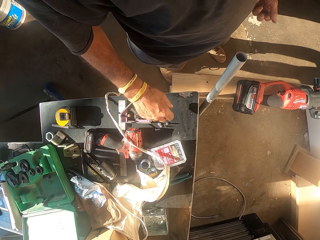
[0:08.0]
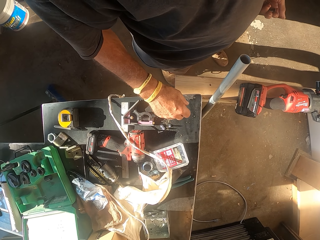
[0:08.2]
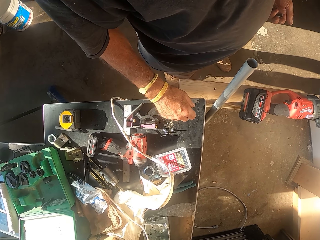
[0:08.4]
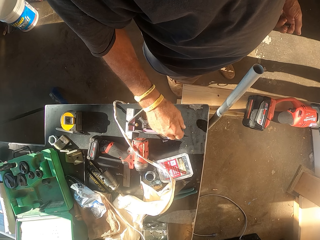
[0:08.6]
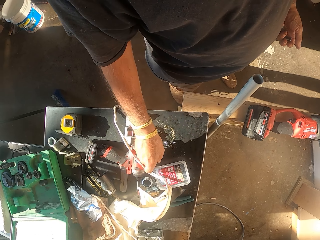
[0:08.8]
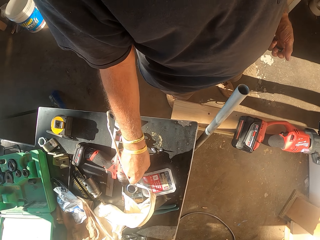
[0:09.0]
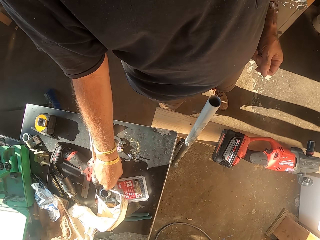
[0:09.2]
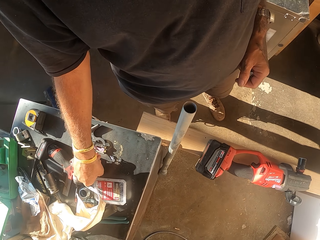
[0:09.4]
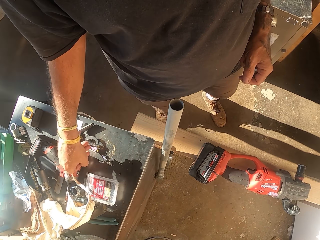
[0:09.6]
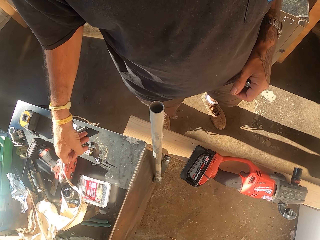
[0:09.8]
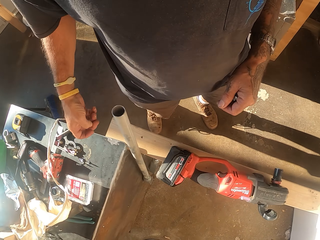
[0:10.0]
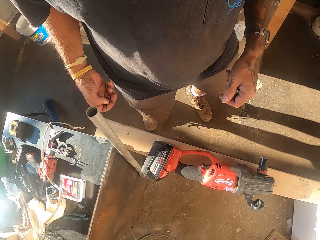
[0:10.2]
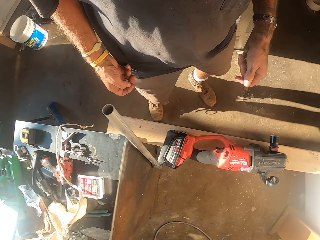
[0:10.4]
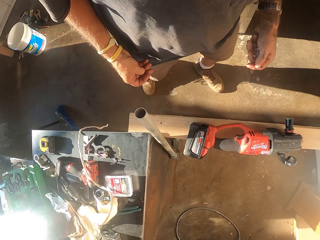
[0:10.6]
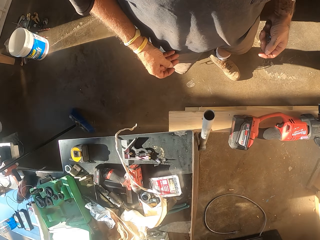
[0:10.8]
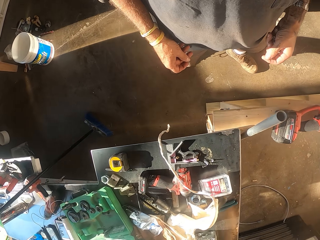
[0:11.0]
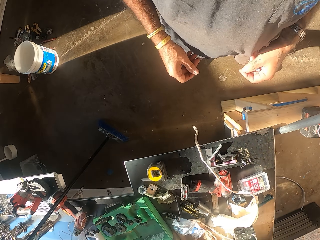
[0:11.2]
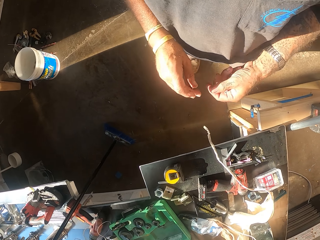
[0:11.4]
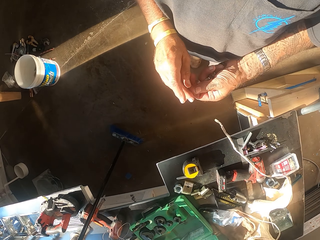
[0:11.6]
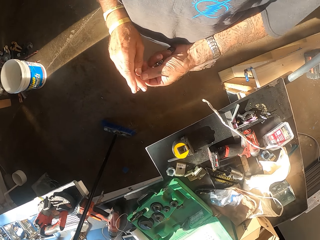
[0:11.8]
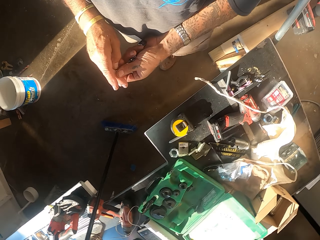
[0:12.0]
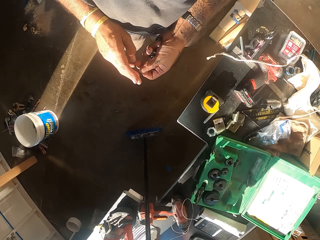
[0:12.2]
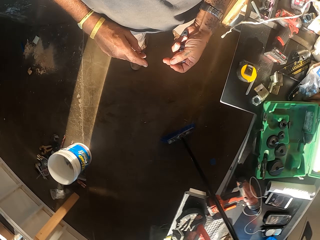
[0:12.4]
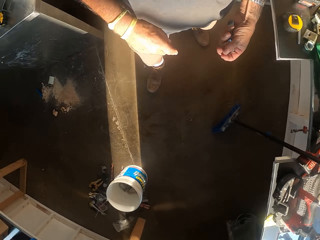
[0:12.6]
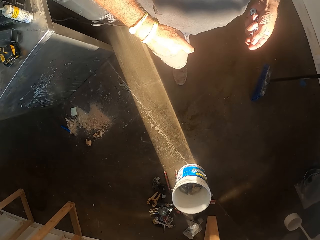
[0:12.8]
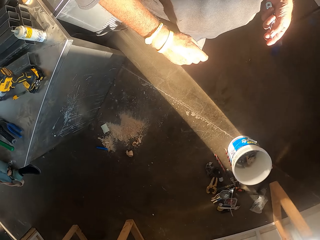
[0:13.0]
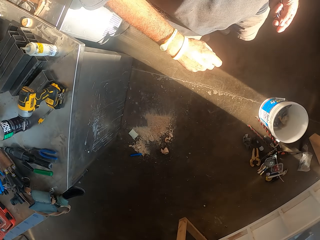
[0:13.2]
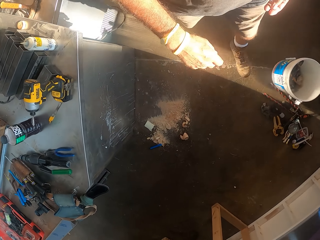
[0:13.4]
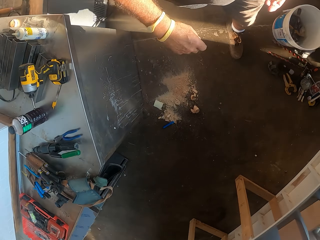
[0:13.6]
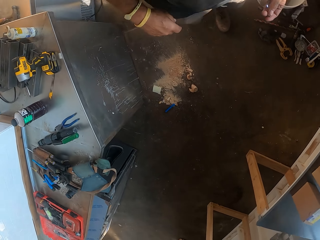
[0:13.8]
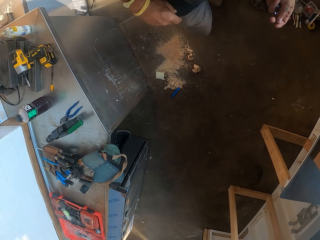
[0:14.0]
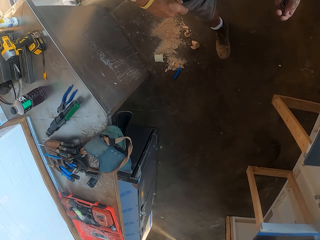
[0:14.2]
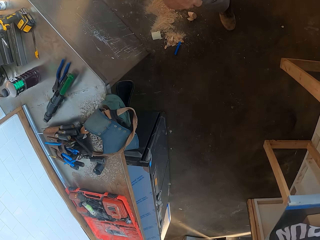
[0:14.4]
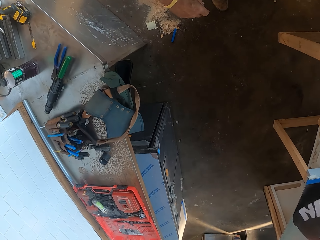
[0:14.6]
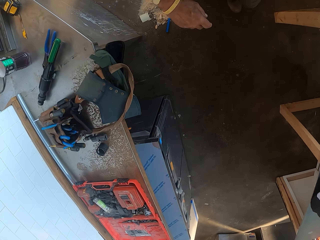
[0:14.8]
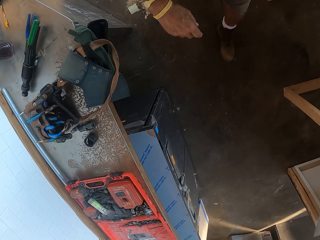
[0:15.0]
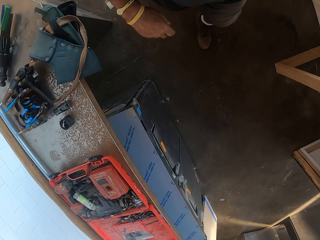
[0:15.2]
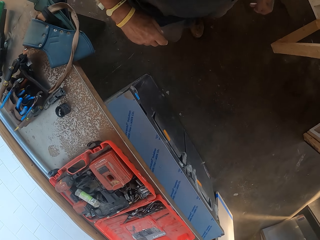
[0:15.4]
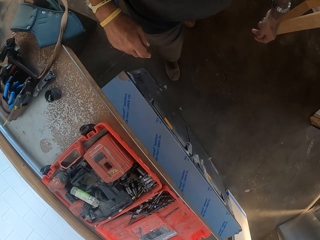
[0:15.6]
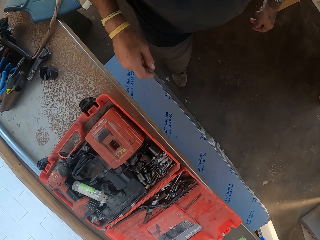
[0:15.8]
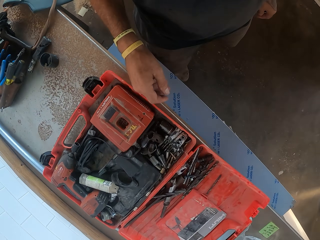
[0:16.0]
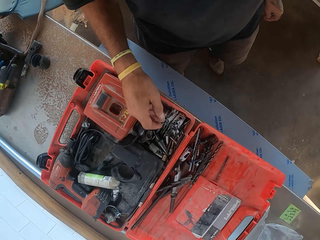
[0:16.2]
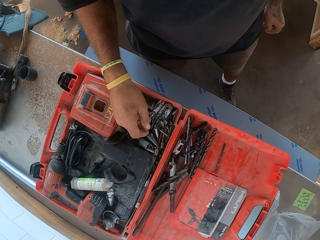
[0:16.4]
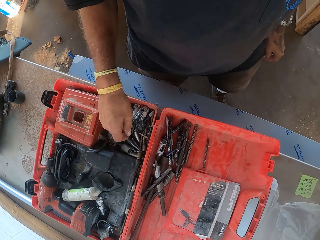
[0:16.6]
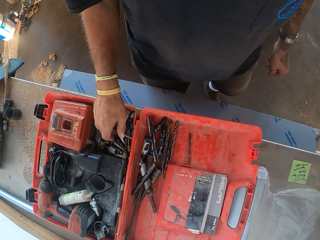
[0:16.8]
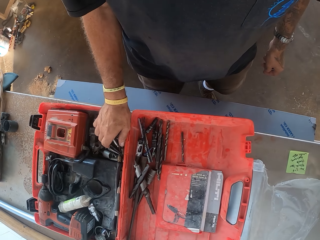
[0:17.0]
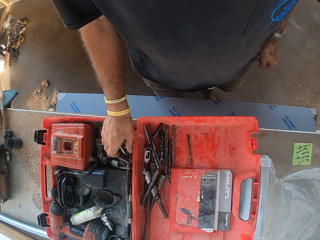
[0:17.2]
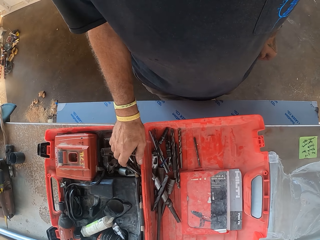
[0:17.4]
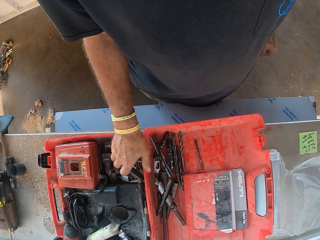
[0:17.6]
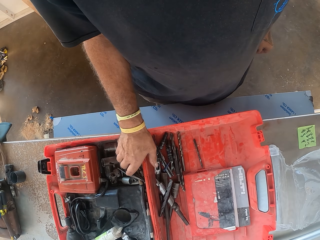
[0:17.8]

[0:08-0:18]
The camera wearer picks up a screw on the table. They walk in the garage. They walk around the garage.

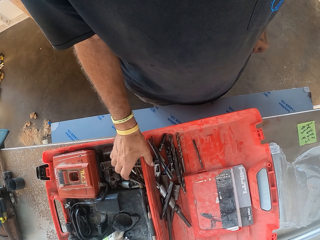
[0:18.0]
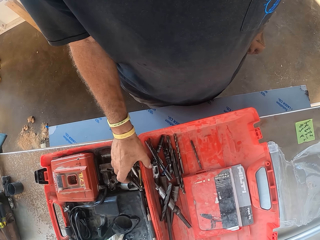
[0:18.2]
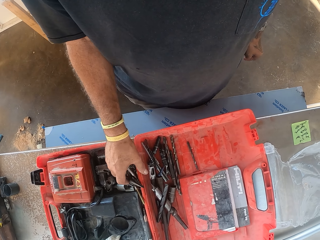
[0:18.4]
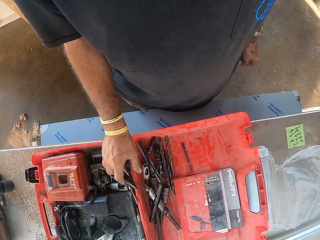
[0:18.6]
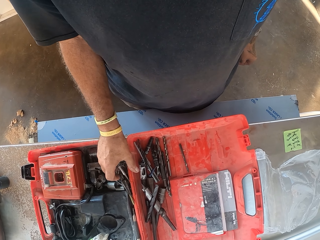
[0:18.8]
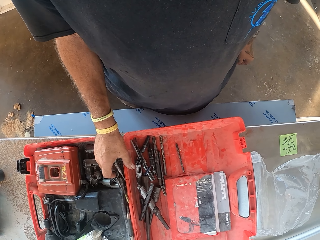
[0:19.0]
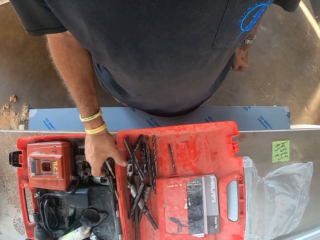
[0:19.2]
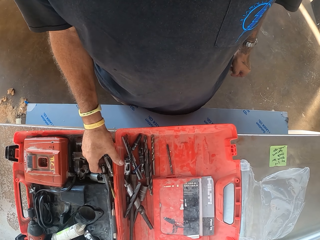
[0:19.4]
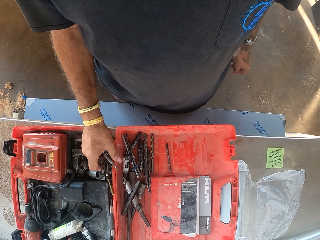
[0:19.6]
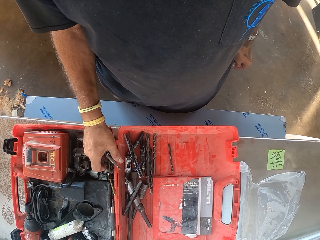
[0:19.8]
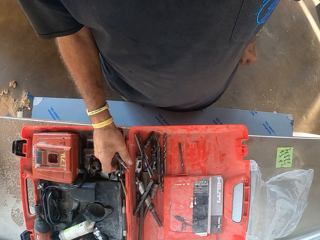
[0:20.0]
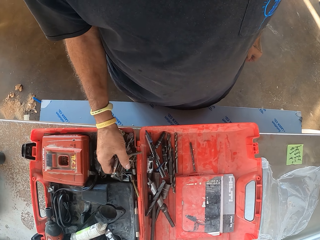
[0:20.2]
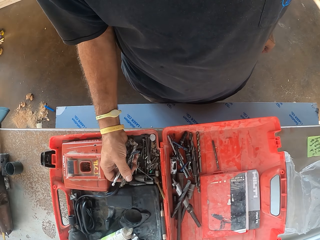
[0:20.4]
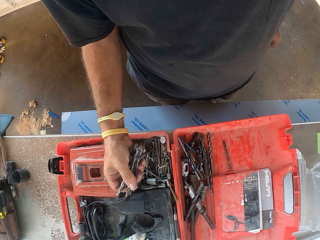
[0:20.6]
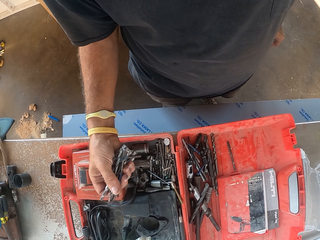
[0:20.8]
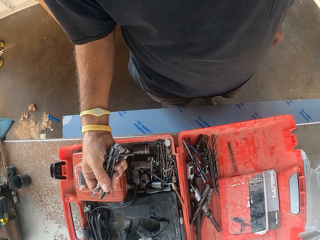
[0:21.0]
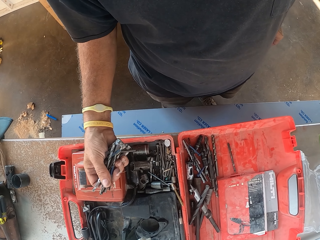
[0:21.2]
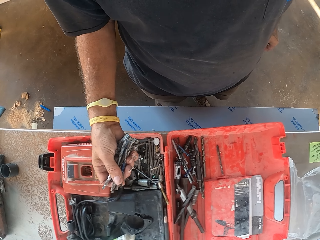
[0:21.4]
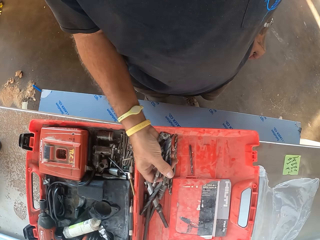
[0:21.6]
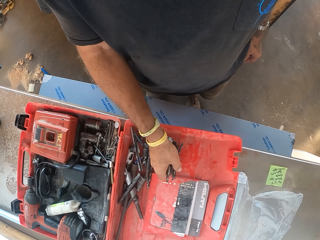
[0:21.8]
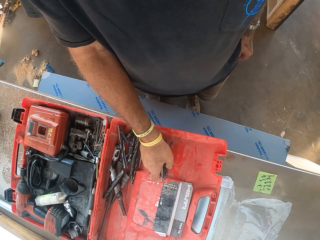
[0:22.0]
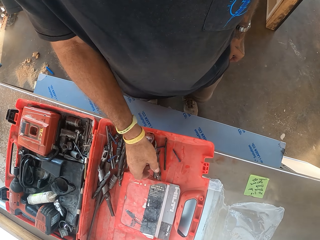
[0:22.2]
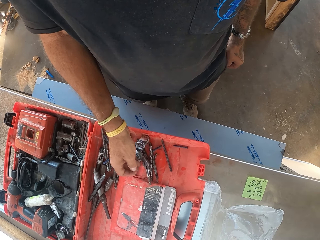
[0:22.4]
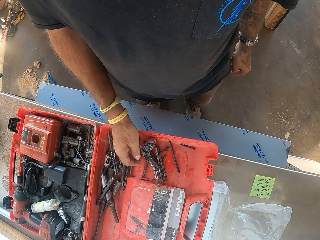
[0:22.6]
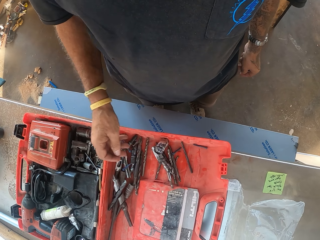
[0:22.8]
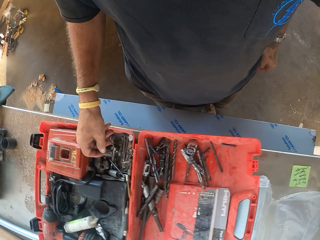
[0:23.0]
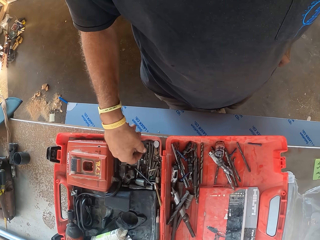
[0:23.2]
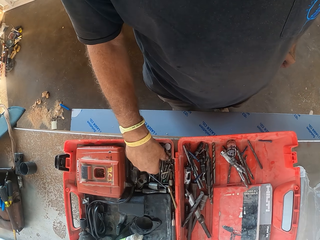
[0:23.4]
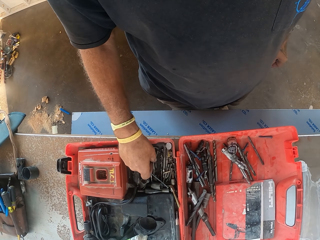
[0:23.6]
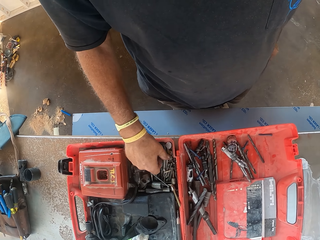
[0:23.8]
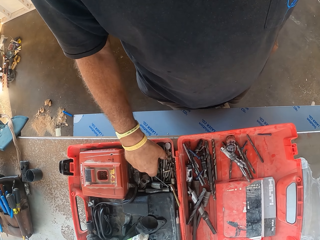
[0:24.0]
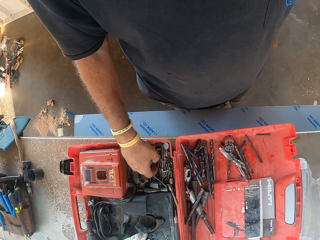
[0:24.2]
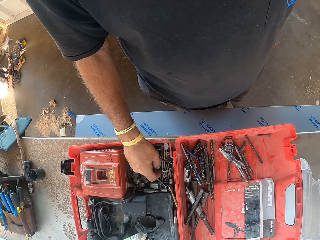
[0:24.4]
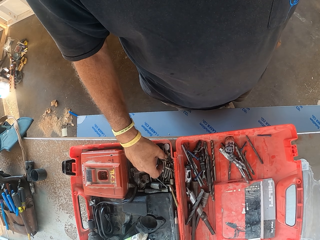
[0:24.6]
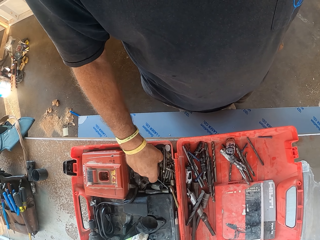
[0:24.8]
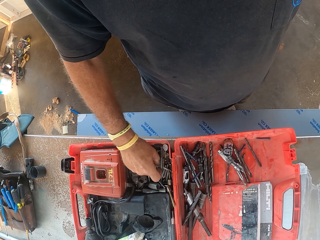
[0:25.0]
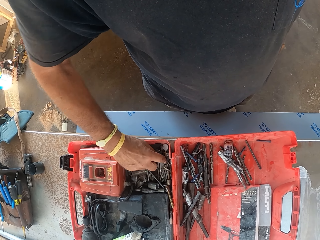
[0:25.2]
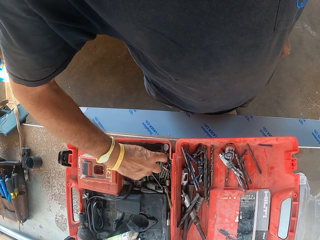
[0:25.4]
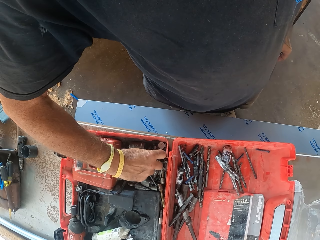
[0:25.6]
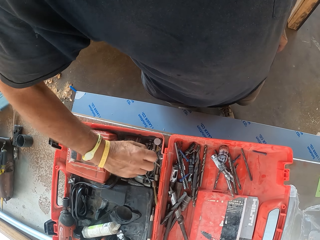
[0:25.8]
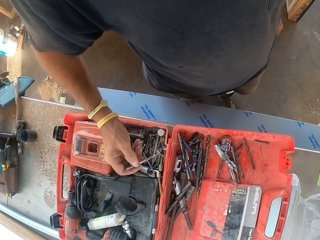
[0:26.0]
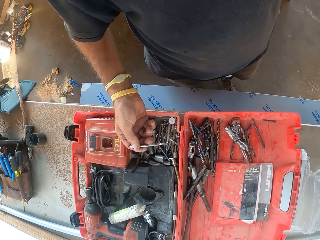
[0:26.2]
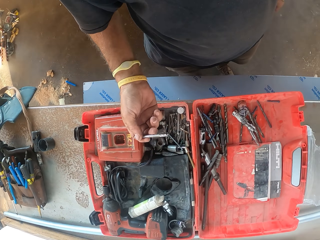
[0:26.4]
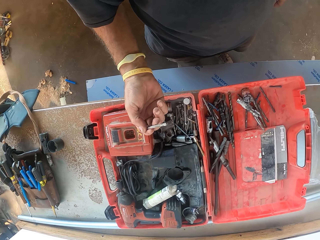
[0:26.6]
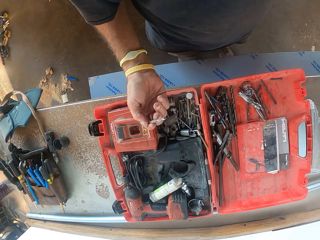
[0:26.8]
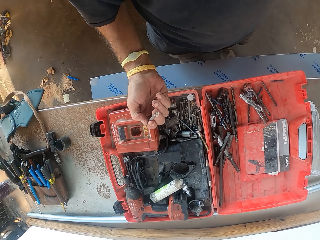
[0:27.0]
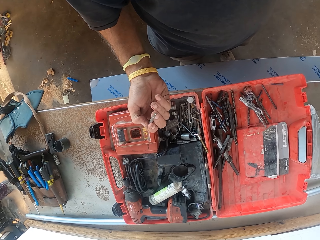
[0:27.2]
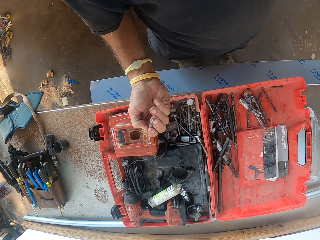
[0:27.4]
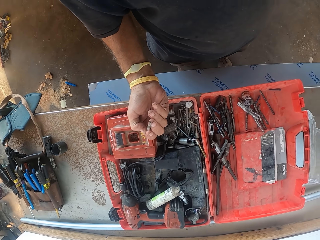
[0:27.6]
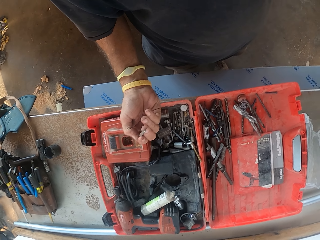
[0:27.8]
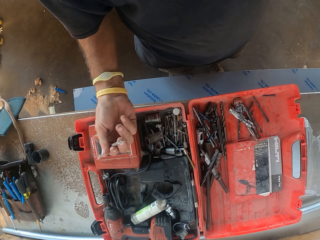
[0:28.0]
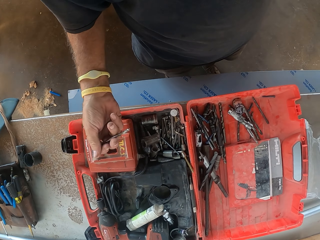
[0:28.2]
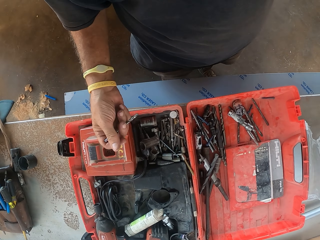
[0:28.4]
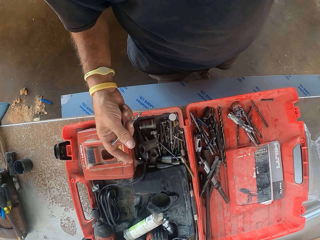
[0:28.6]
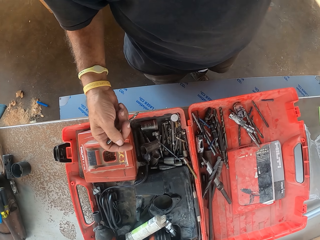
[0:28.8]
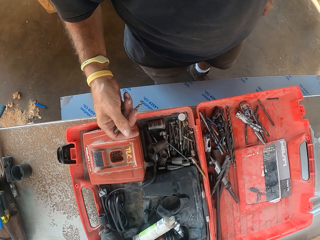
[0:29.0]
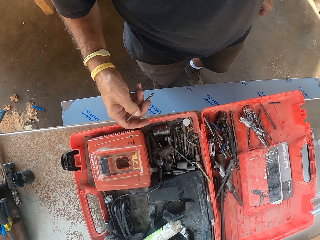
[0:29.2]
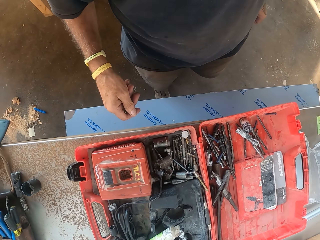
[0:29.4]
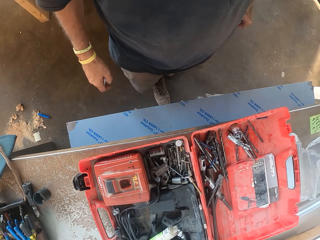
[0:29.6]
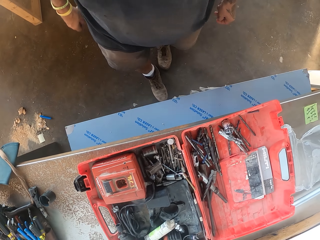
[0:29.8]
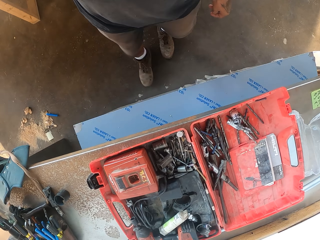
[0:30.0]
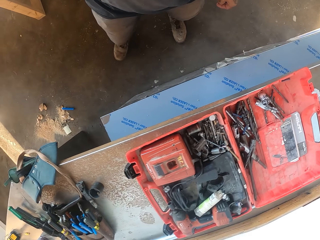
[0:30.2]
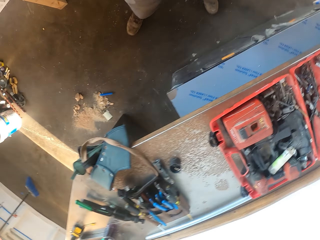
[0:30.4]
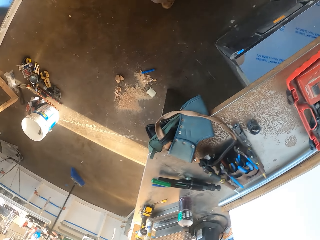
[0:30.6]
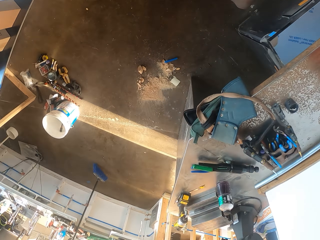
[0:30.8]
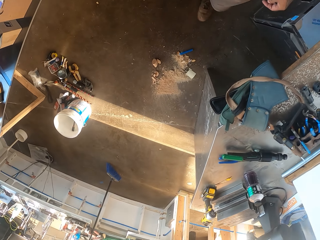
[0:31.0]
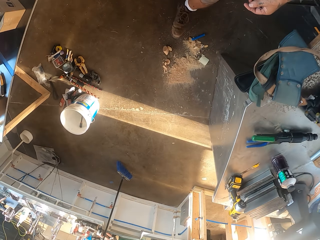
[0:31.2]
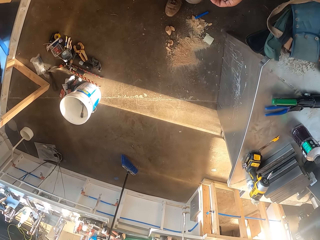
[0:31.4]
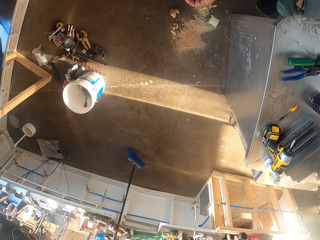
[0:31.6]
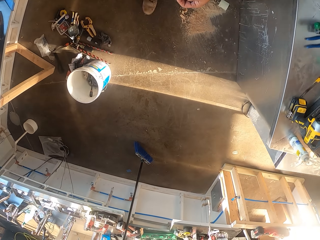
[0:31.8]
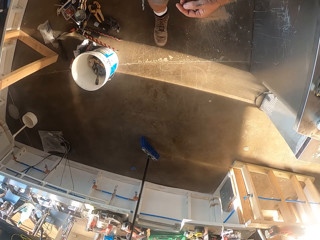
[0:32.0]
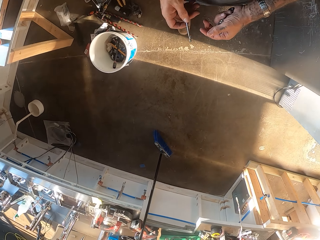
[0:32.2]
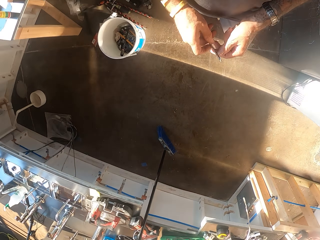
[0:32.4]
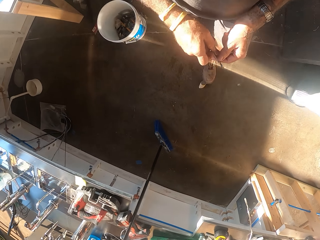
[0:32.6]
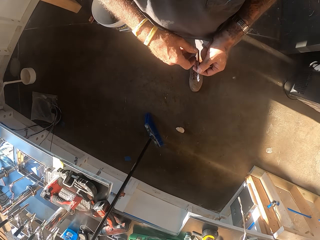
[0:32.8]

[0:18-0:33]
The camera wearer searches the ratchet. They pick up nails, hold the nails, and put the nails in the tool box. They check out the drill bit. They hold the nails. They walk in the garage.
